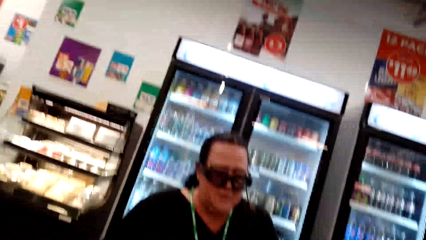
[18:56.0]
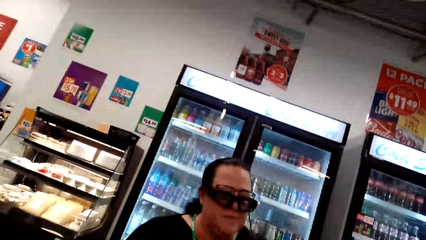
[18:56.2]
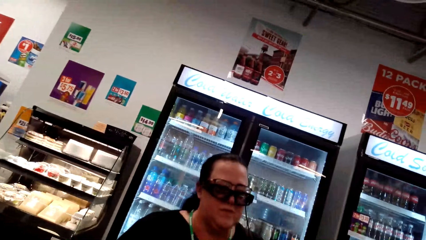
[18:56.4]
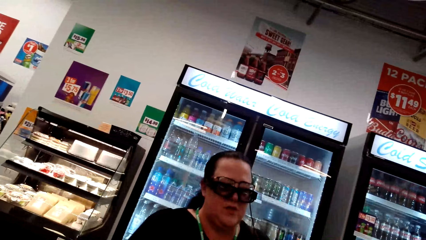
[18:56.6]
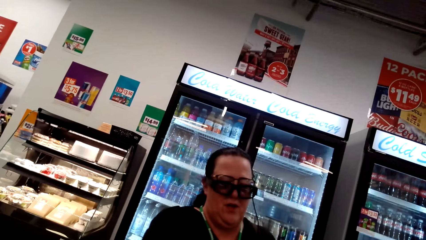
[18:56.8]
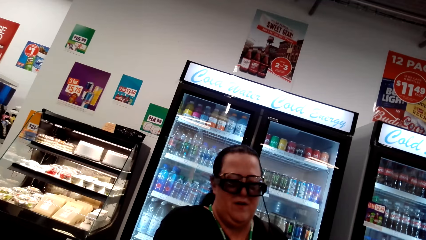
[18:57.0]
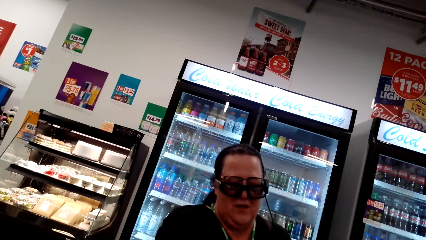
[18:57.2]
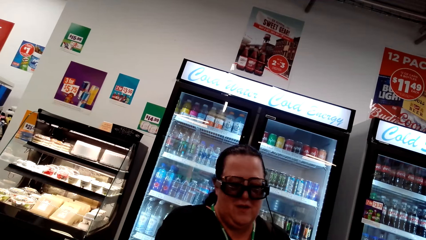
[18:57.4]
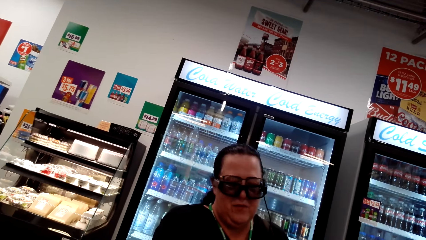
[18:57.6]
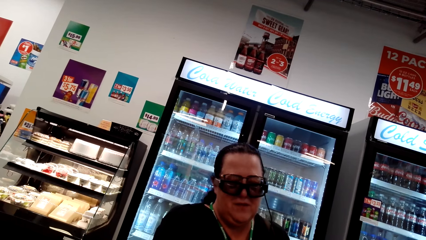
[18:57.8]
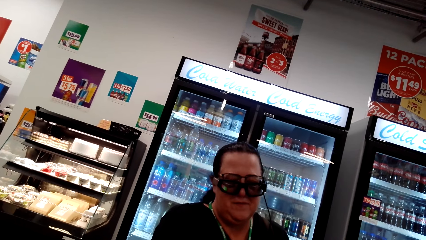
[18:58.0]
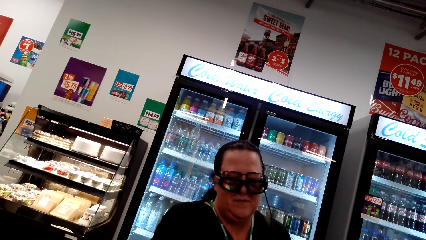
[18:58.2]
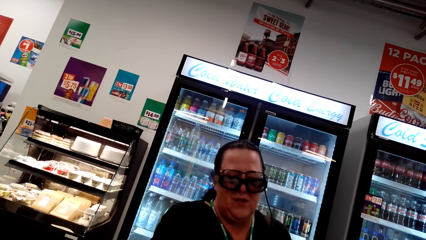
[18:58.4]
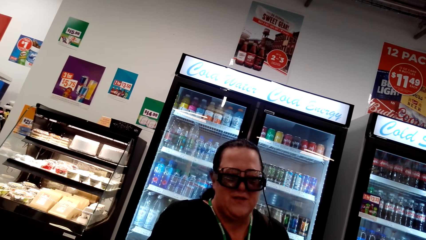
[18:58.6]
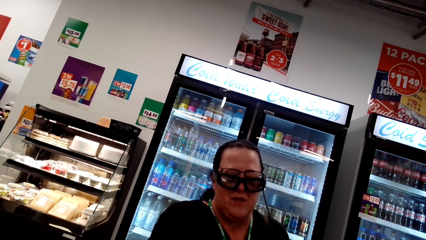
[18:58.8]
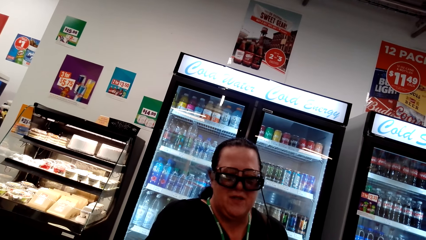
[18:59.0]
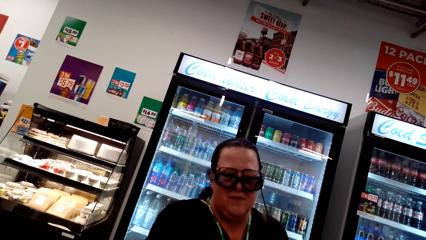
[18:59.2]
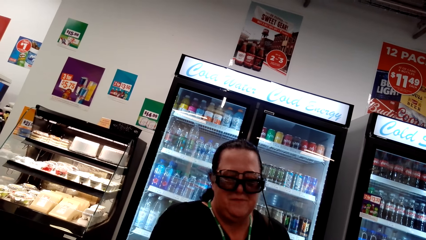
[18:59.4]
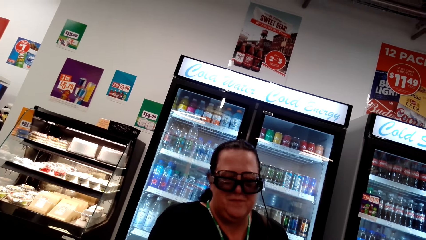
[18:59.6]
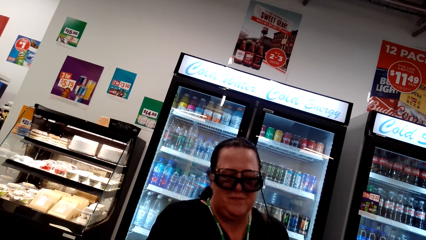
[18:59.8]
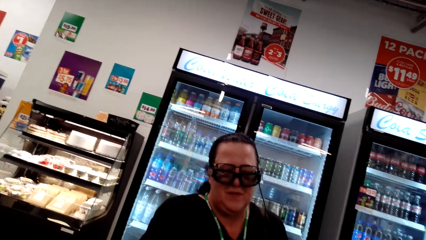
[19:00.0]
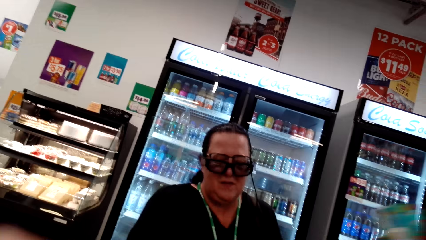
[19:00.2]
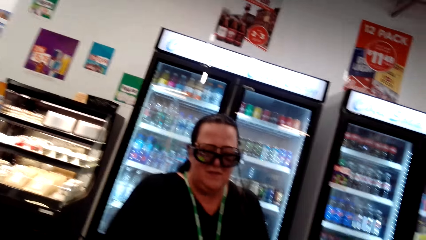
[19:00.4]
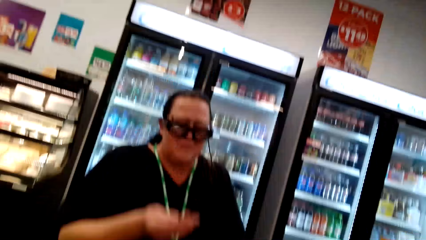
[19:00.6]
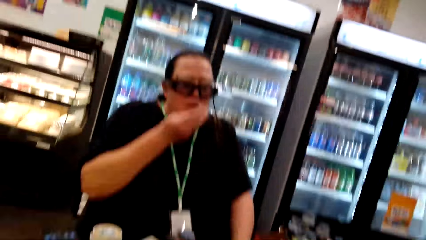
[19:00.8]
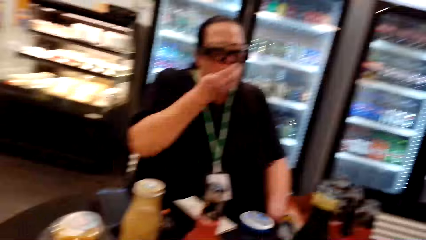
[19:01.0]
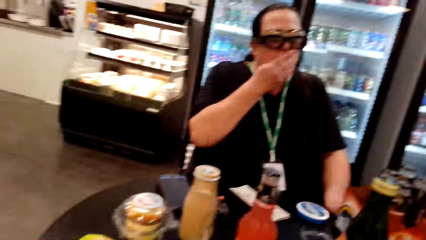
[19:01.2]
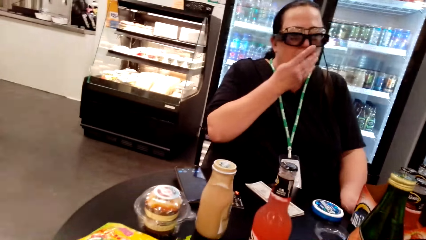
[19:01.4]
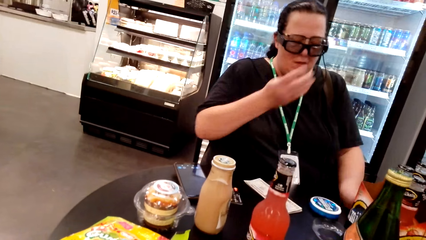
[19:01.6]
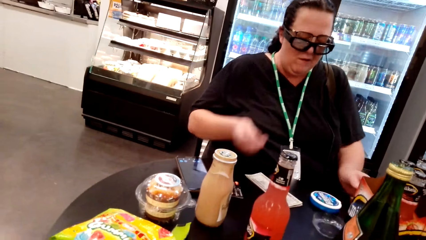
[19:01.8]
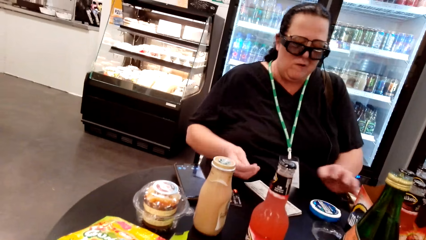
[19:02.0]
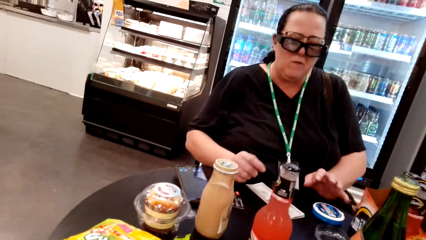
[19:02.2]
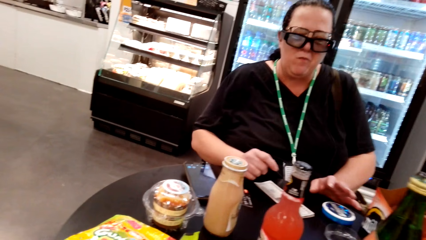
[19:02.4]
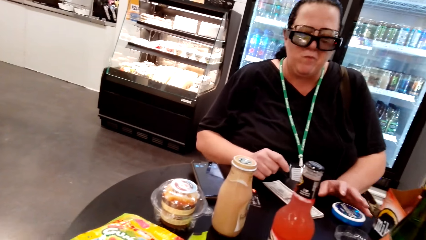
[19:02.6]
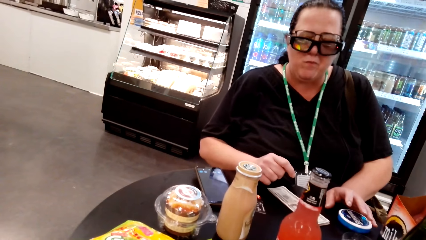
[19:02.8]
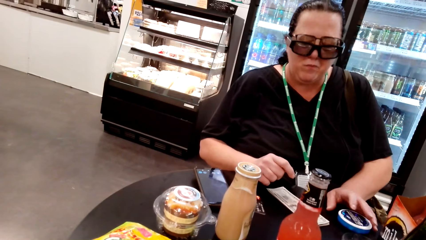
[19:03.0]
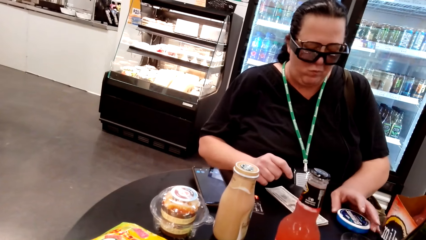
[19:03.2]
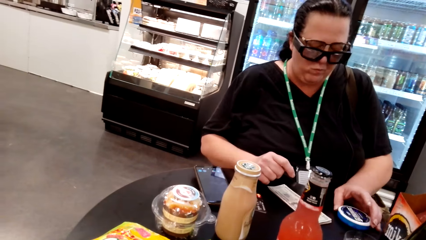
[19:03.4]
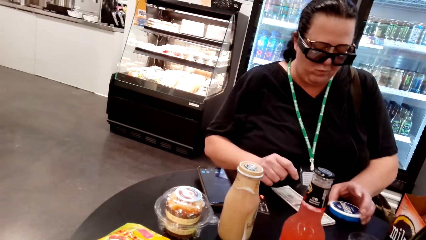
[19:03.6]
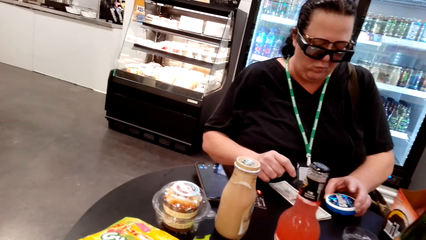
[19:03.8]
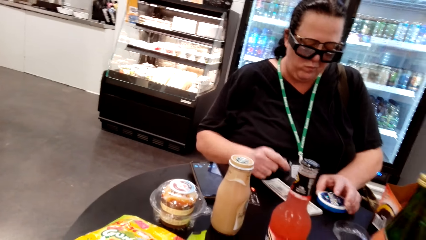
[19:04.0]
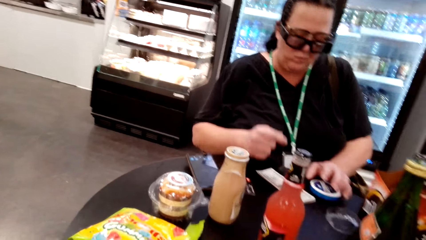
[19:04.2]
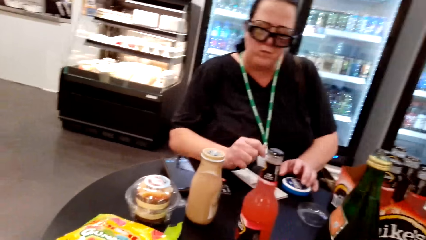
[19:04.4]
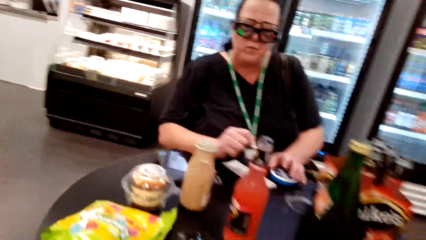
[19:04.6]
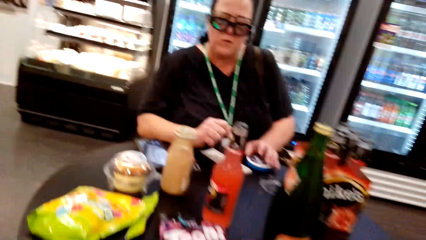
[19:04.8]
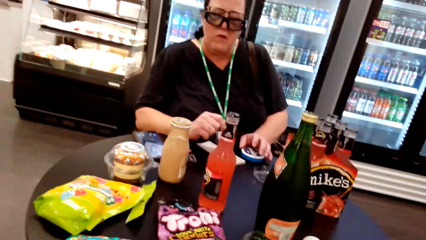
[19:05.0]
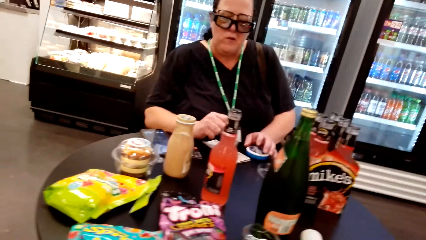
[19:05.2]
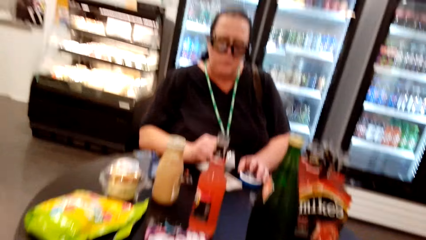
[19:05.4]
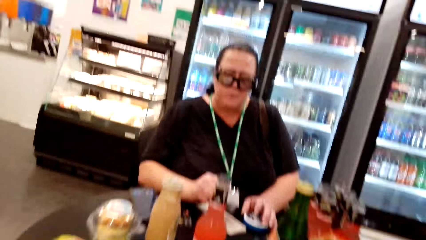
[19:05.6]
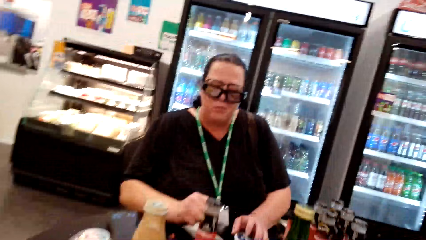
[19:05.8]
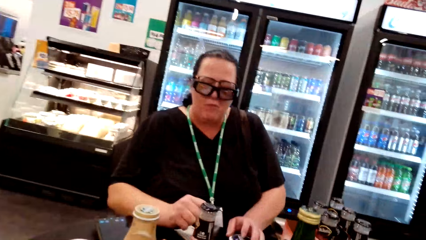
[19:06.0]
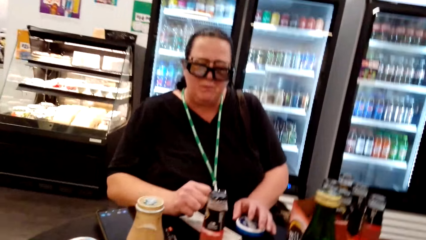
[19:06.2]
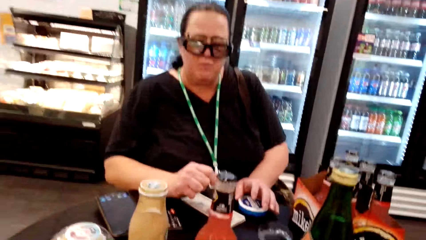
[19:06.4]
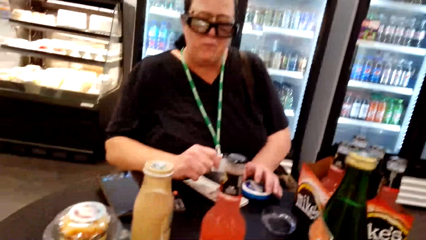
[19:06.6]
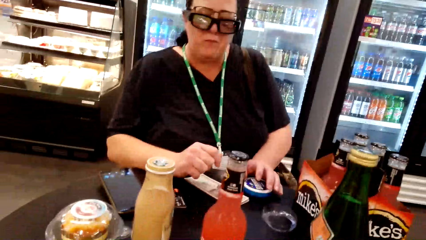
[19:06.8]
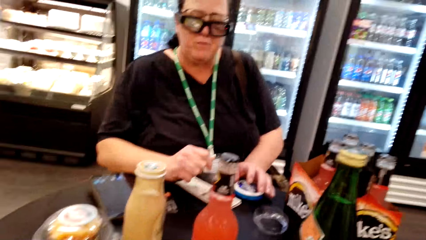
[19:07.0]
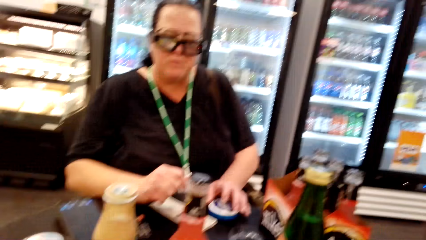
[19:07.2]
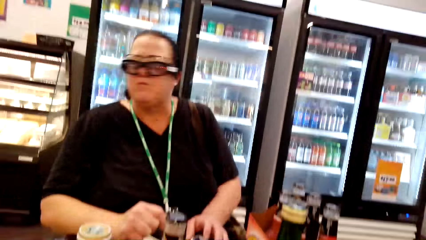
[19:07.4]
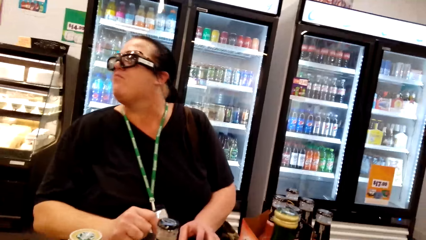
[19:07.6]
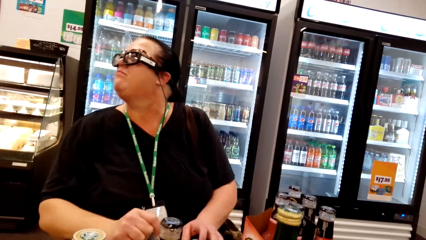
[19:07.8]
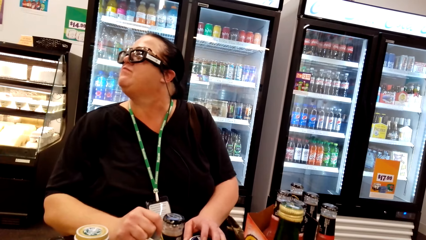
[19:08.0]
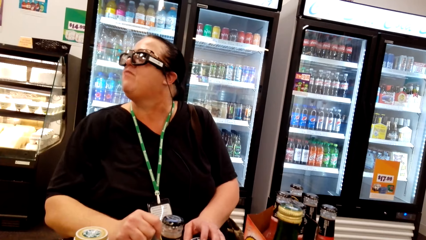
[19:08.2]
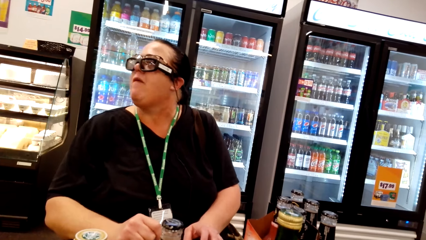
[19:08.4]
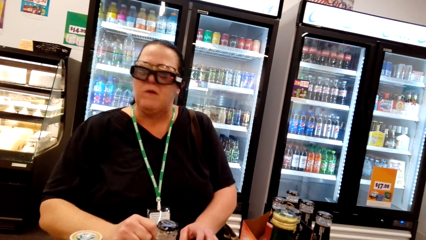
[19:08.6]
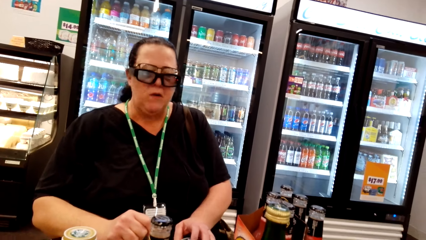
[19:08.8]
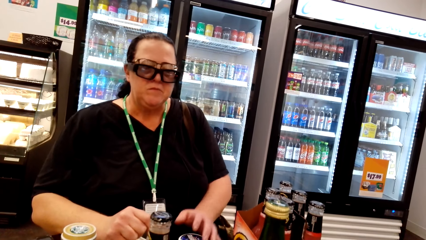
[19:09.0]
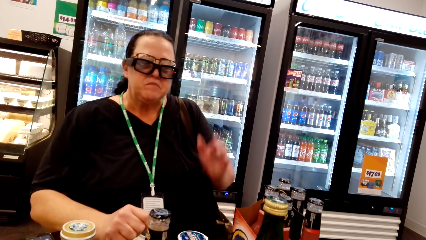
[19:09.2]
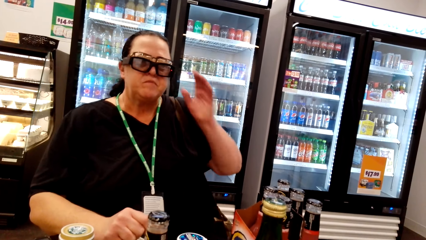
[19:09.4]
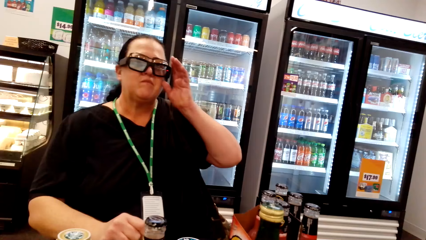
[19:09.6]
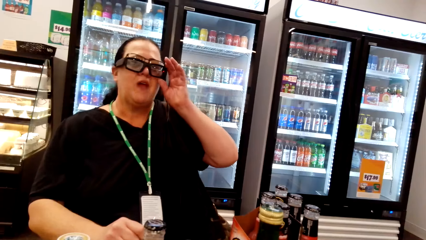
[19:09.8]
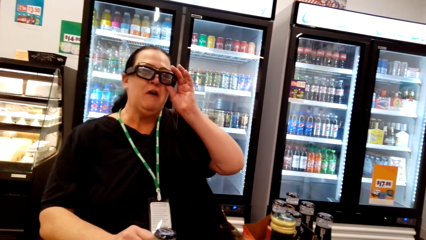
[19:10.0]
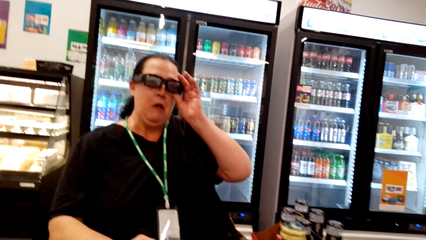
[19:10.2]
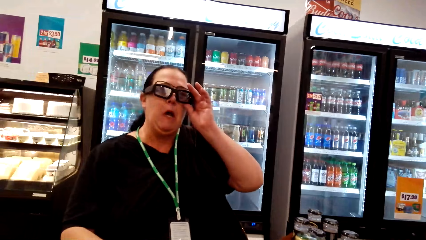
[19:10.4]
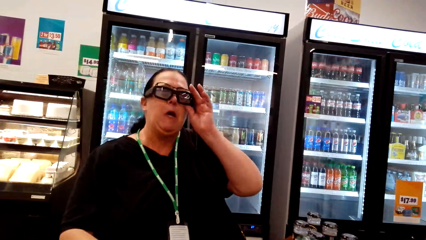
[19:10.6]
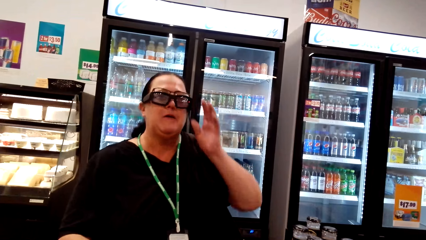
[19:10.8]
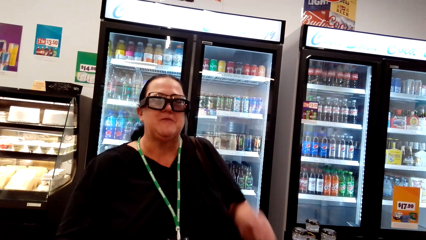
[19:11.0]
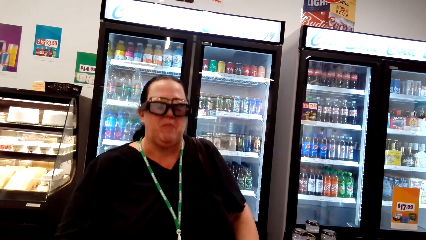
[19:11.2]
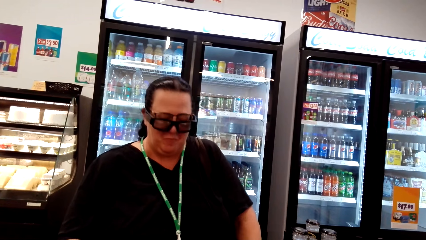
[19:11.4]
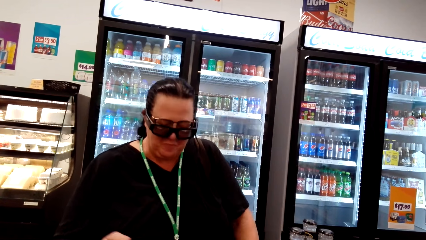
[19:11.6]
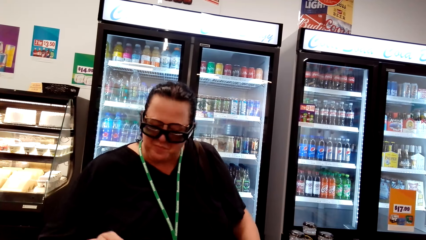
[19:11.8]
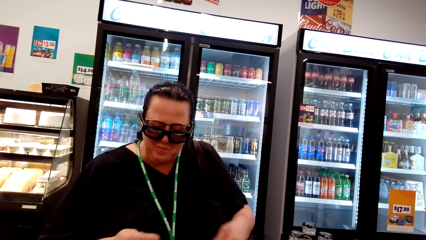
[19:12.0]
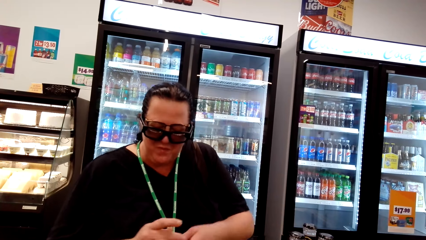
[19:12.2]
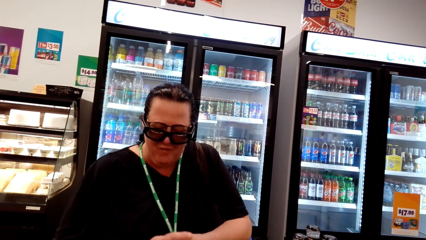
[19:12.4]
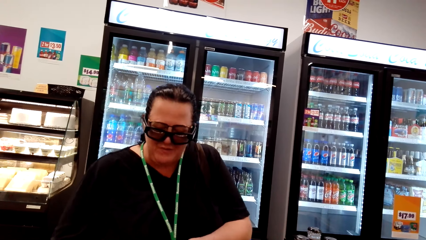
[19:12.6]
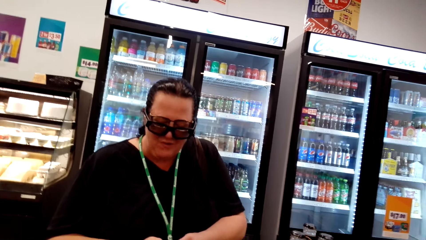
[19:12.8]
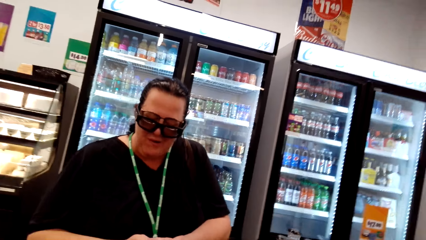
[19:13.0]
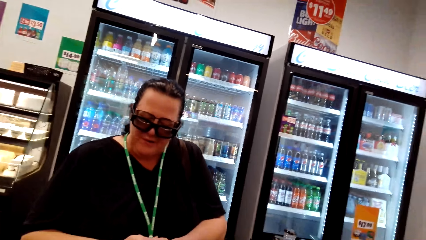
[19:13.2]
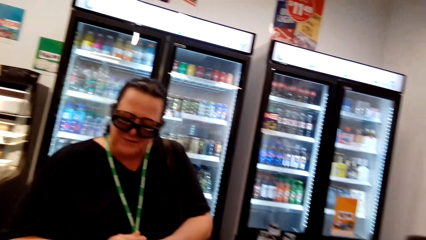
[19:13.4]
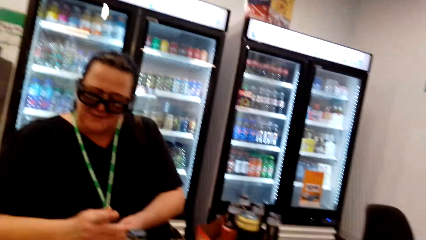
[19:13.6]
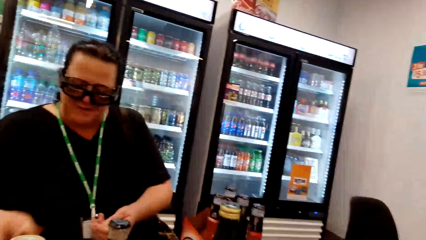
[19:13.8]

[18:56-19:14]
The camera wearer looks at a woman. The woman takes something from the camera wearer. The woman talks to the camera wearer. The woman puts something on her mouth. The woman puts her hand on the table. The woman pulls something. The camera wearer looks at the woman. The woman looks aside. The woman adjusts her glass and laughs out loud. The woman fixes the camera. The woman drops off her hand and looks down.
